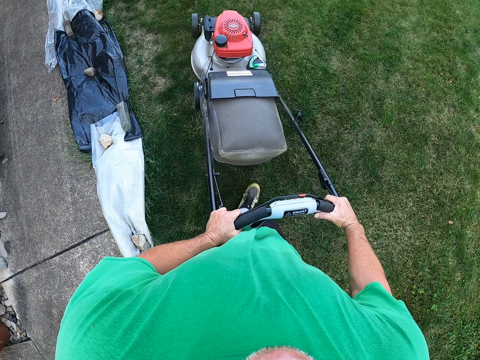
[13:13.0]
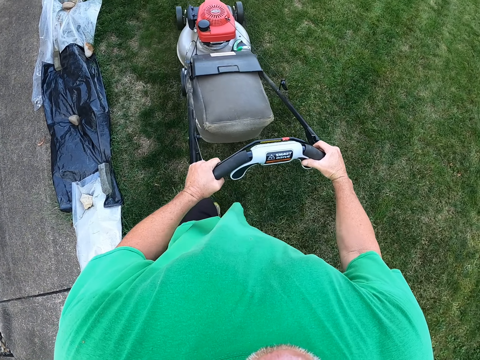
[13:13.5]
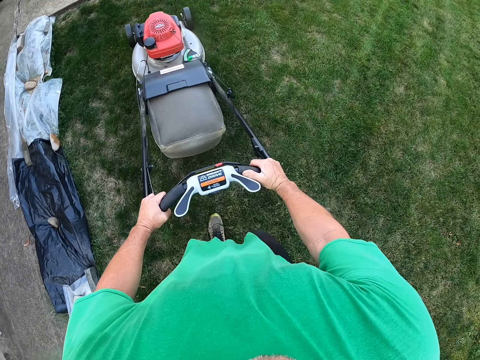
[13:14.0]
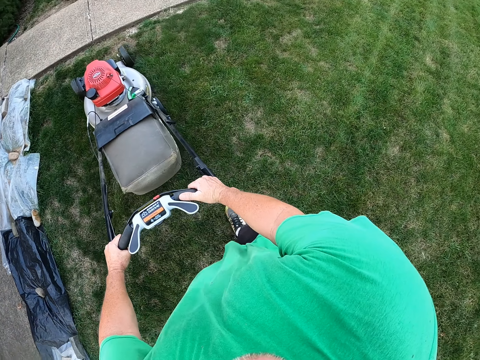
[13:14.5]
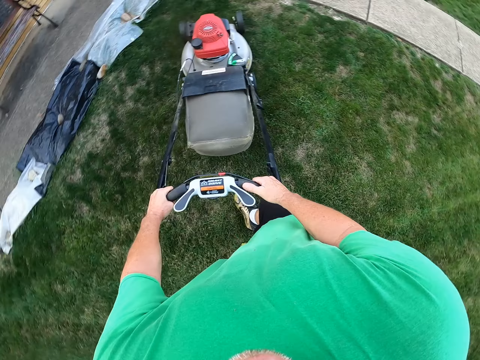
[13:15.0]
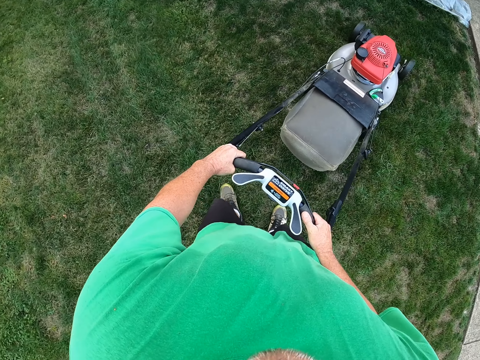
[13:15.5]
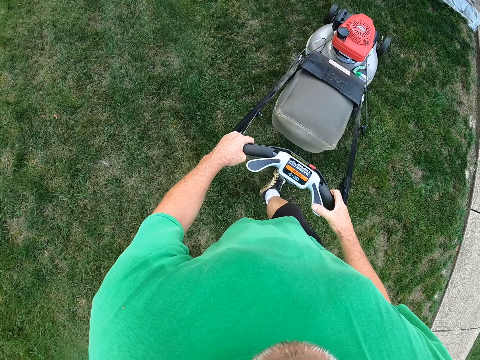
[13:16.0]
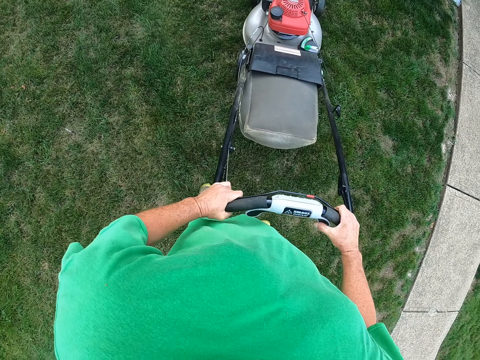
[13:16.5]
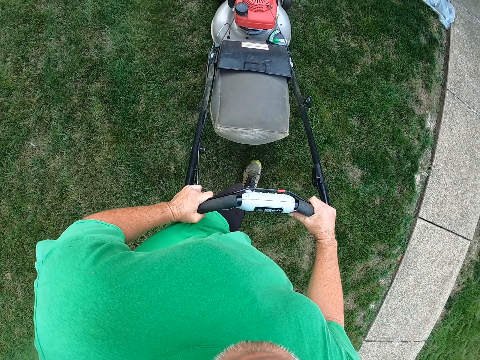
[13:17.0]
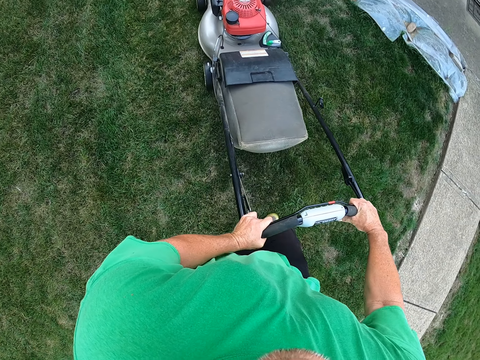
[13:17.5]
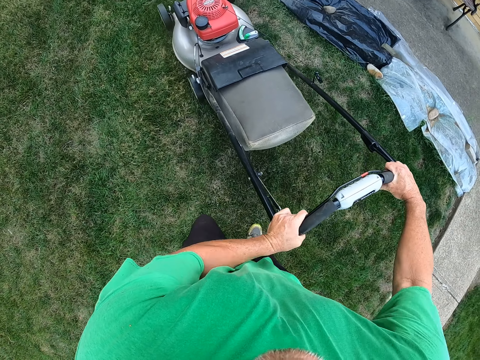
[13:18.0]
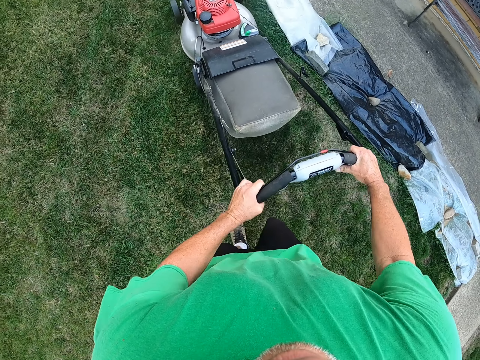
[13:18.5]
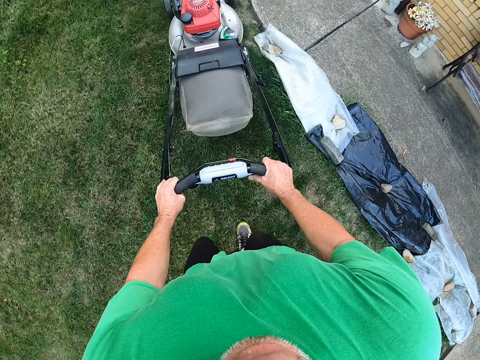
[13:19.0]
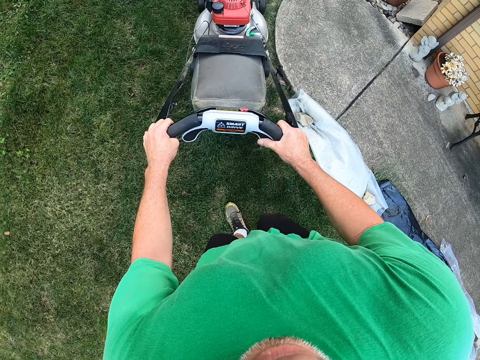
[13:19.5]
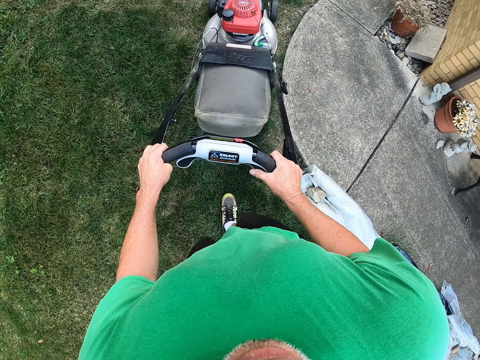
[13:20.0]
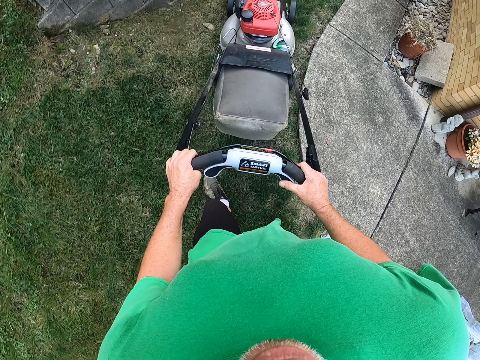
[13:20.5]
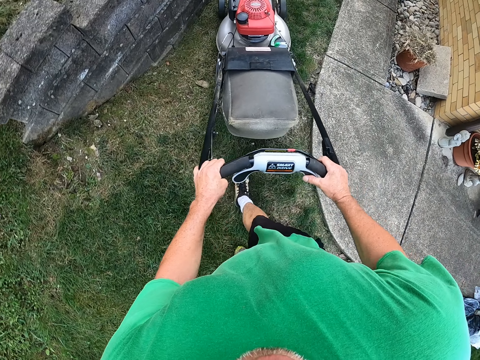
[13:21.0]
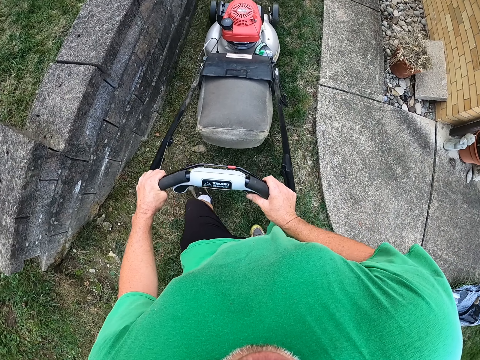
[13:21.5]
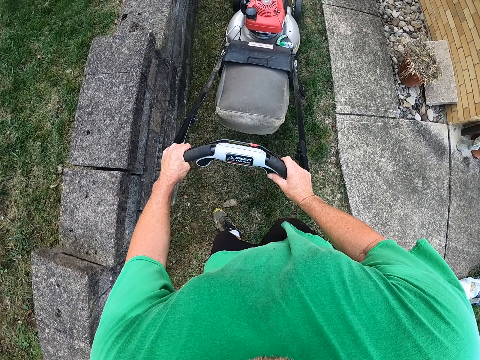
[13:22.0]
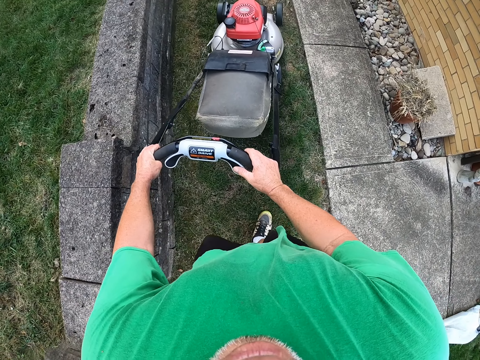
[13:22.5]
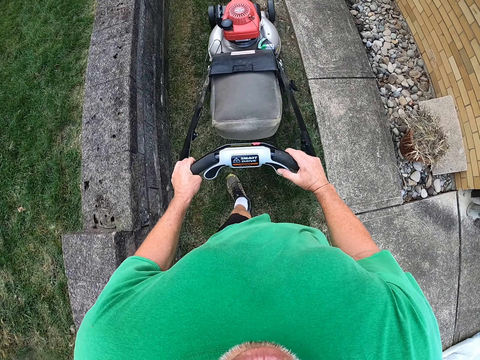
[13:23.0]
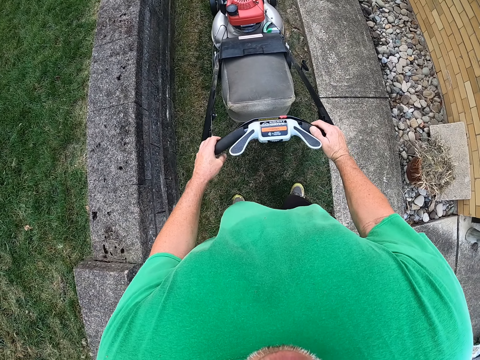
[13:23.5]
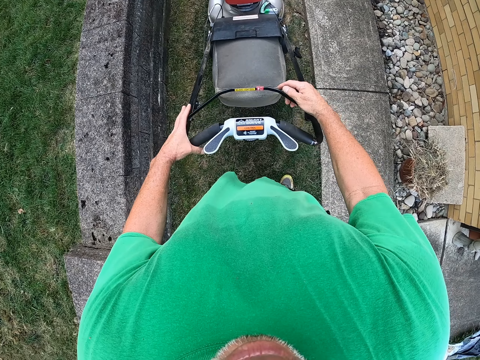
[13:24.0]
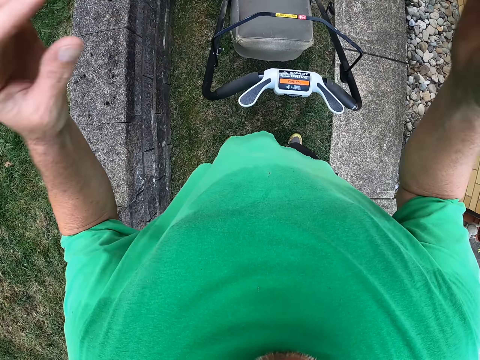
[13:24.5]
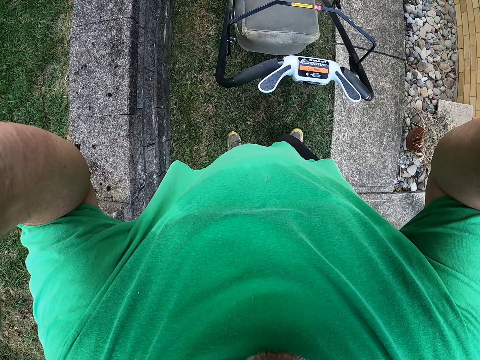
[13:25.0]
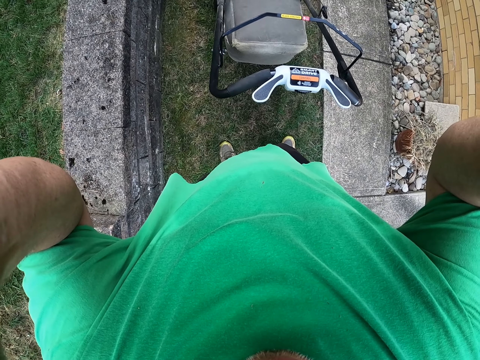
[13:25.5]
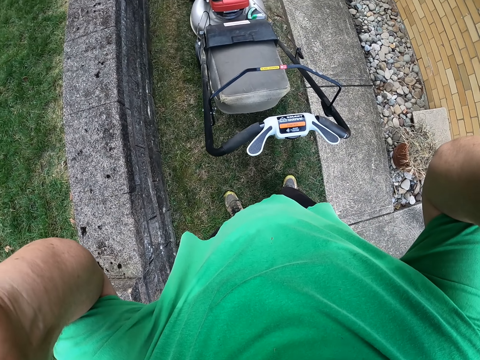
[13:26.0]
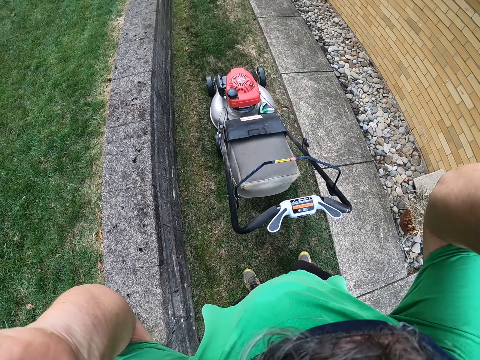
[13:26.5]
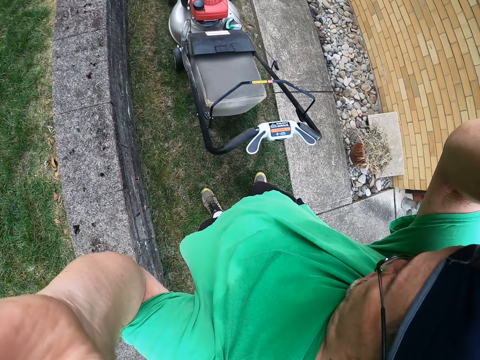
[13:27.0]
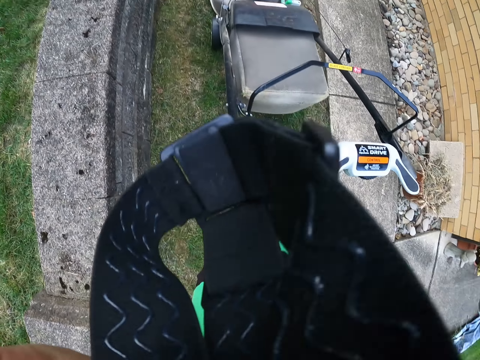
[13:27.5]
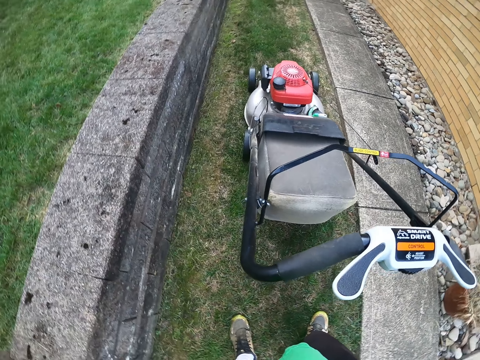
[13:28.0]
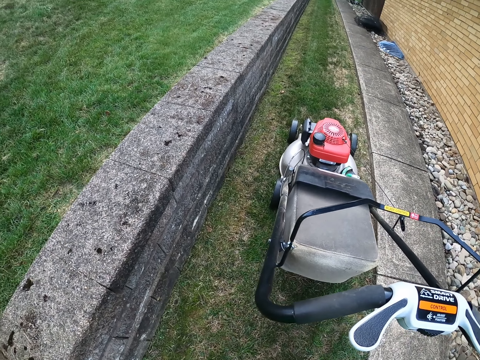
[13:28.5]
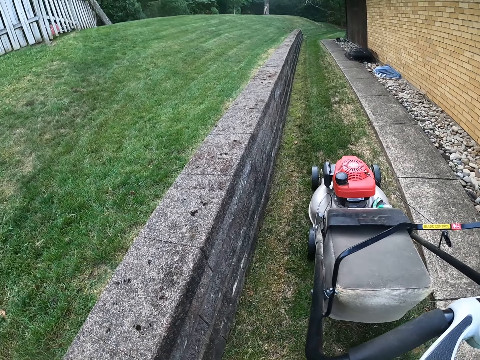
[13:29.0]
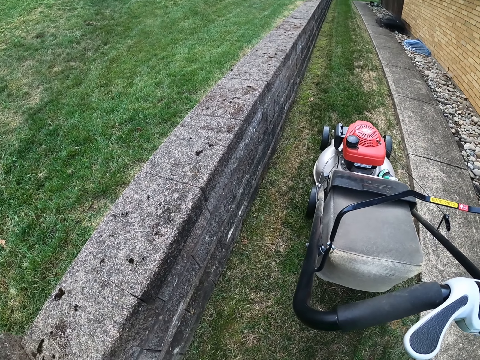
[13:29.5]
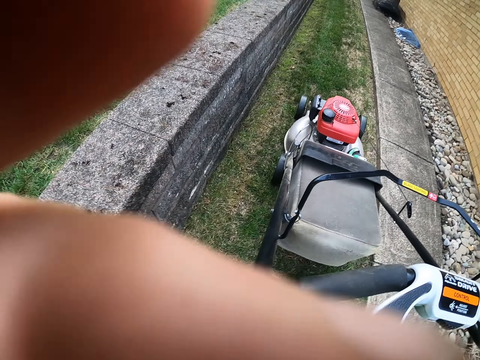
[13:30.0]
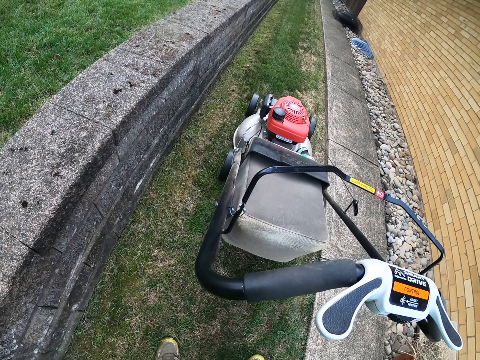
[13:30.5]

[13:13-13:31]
The camera wearer pulls the mower. They turn the mower left. They adjust the camera. They hold the camera.
